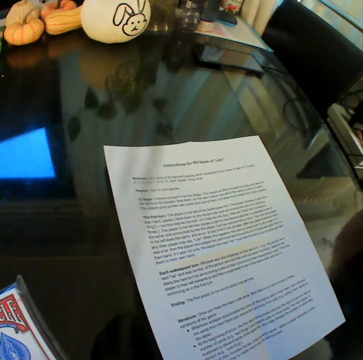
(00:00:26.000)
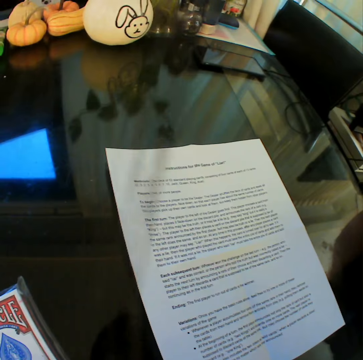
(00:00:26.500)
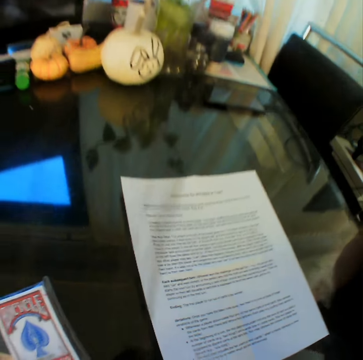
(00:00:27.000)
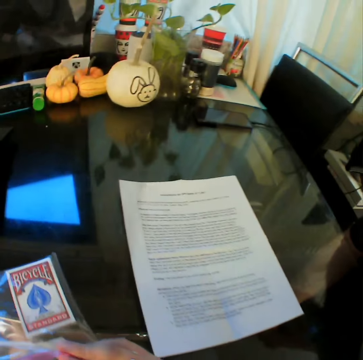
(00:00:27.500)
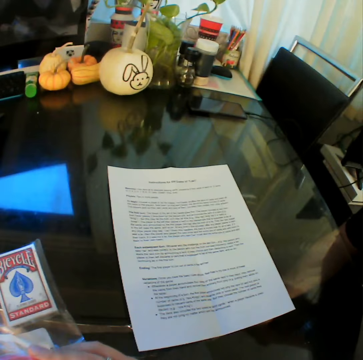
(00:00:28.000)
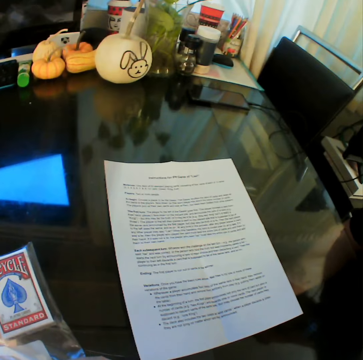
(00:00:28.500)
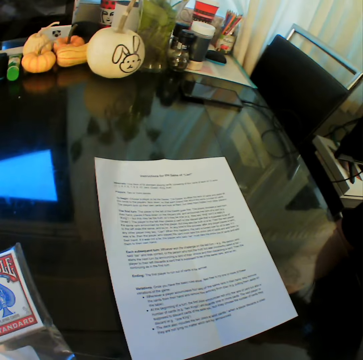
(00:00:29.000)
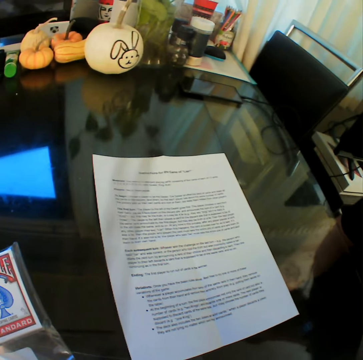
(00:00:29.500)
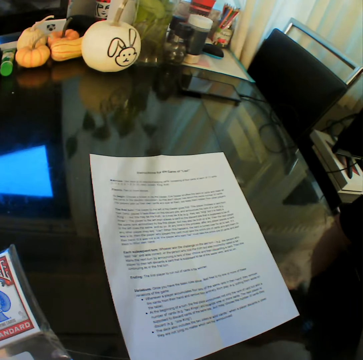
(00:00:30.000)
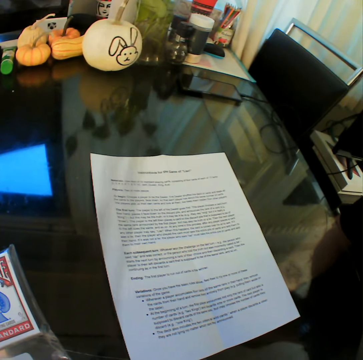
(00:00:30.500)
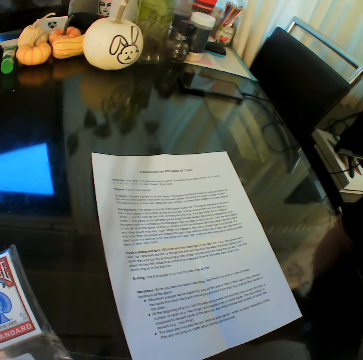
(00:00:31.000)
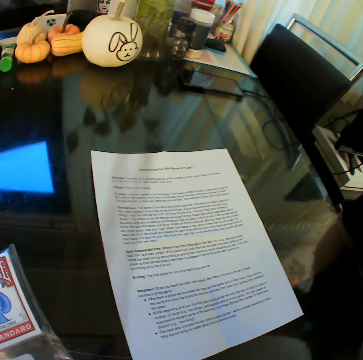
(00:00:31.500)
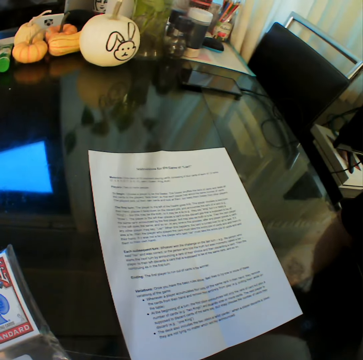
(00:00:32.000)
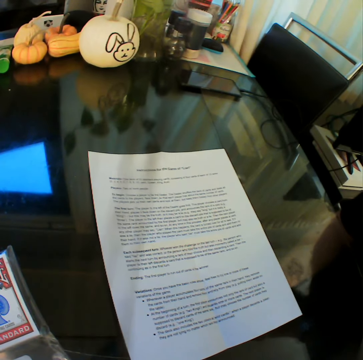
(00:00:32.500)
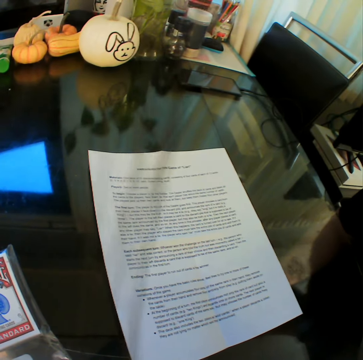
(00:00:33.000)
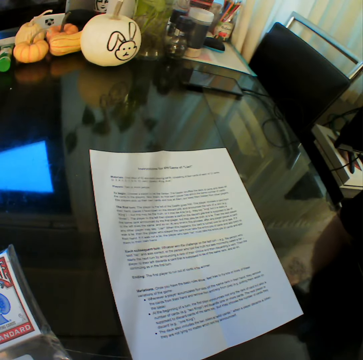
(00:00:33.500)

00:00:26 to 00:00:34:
The camera wearer holds the nylon containing the playing cards. They read a piece of paper.

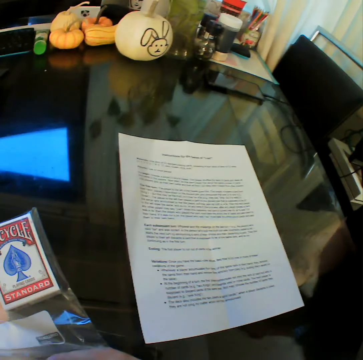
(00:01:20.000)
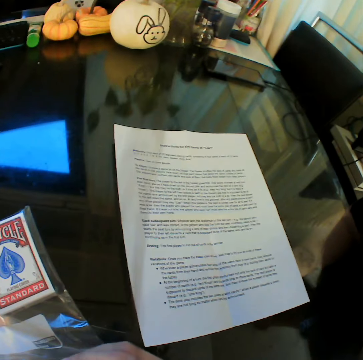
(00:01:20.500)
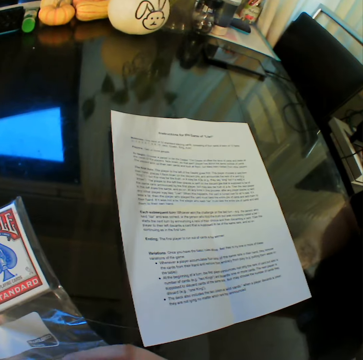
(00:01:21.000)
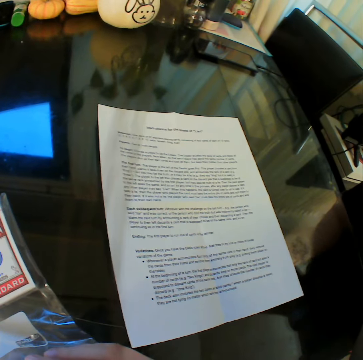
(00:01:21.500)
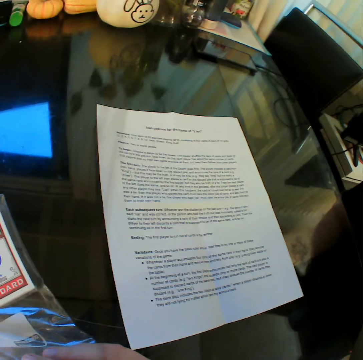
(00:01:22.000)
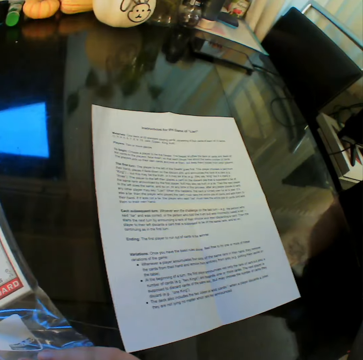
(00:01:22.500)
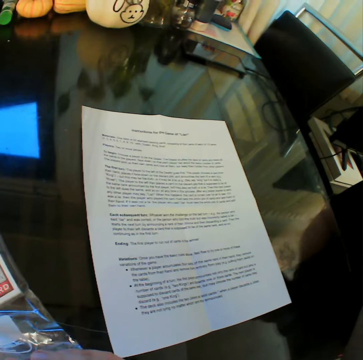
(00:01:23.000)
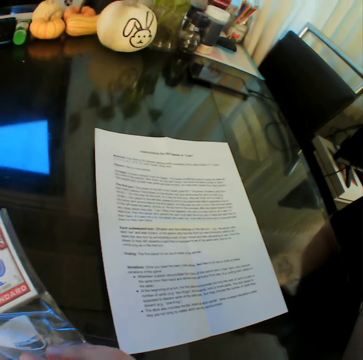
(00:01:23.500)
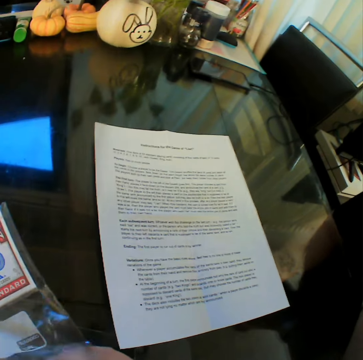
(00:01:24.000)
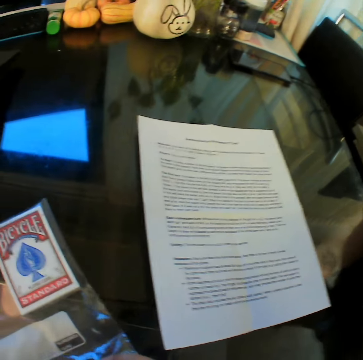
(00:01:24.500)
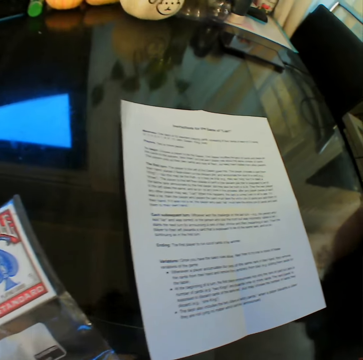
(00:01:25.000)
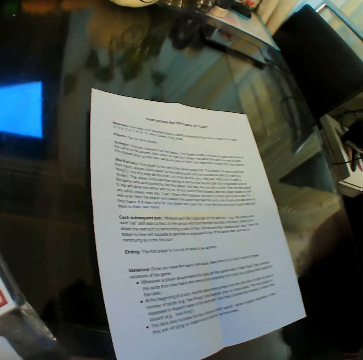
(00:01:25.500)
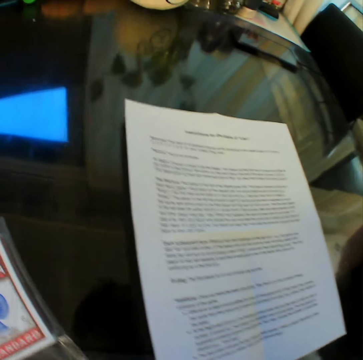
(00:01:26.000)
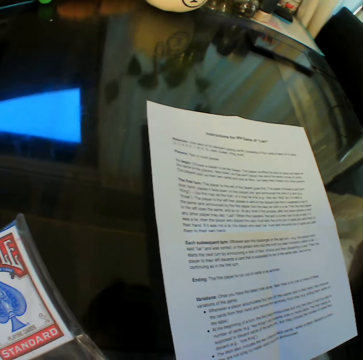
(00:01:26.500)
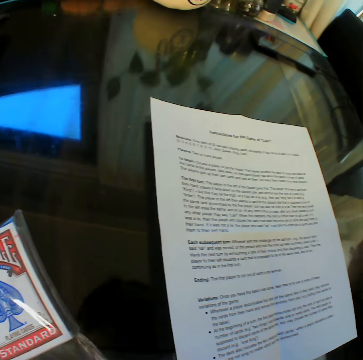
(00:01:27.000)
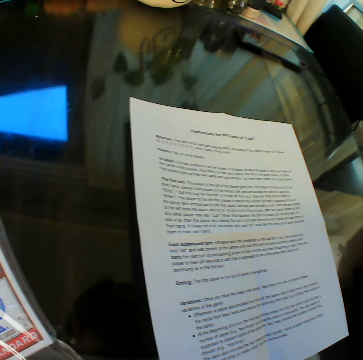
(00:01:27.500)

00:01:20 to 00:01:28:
The camera wearer holds the nylon containing the playing cards. They read a piece of paper.

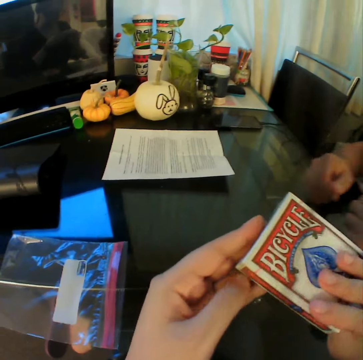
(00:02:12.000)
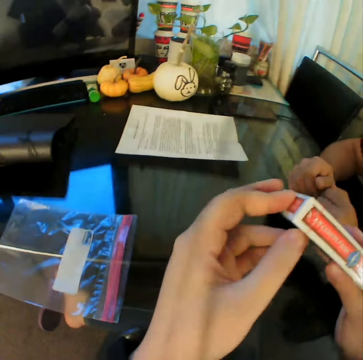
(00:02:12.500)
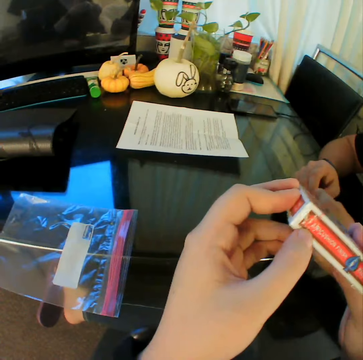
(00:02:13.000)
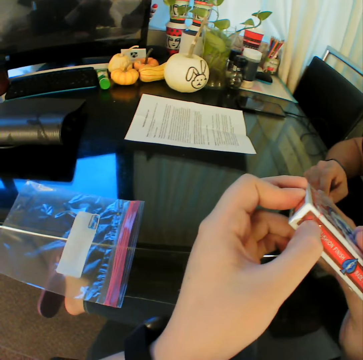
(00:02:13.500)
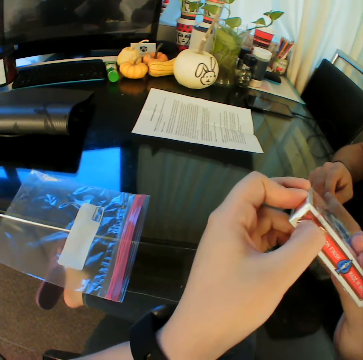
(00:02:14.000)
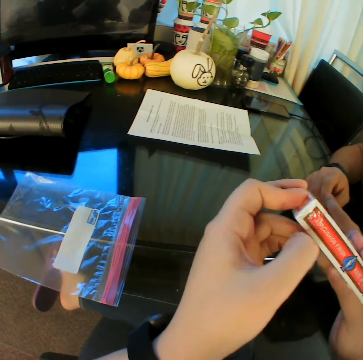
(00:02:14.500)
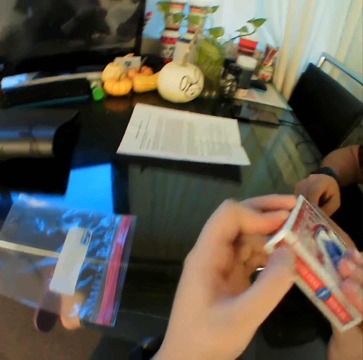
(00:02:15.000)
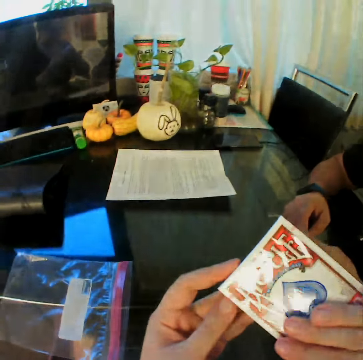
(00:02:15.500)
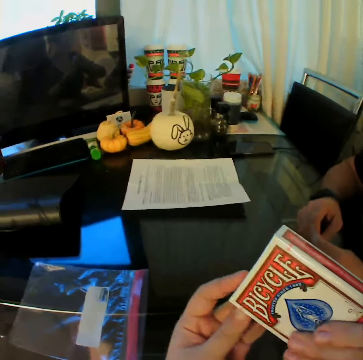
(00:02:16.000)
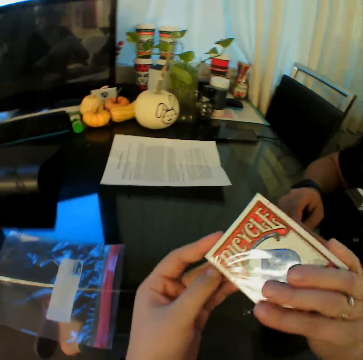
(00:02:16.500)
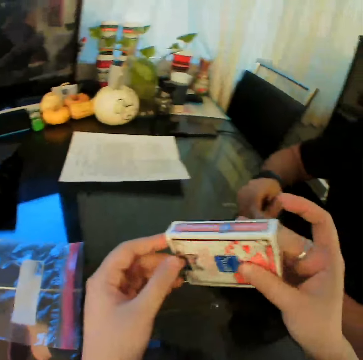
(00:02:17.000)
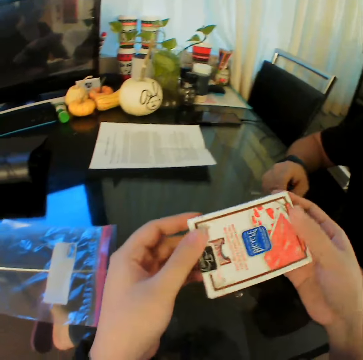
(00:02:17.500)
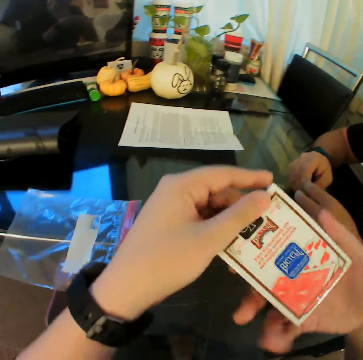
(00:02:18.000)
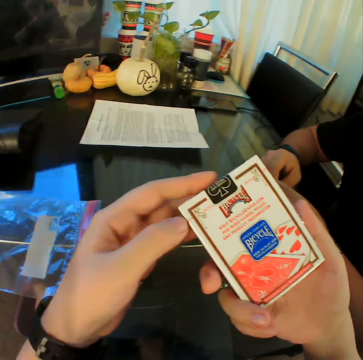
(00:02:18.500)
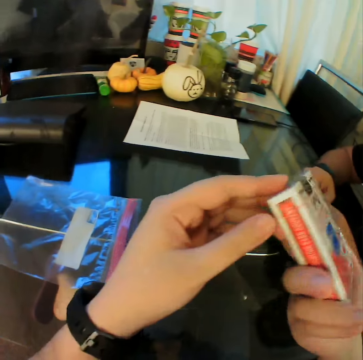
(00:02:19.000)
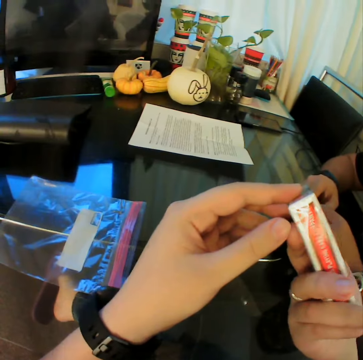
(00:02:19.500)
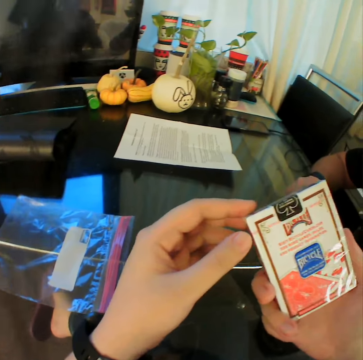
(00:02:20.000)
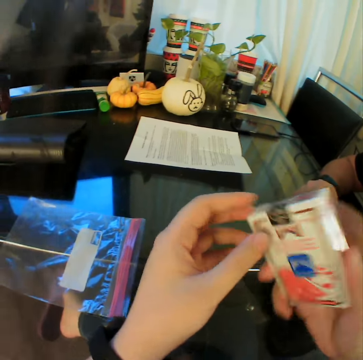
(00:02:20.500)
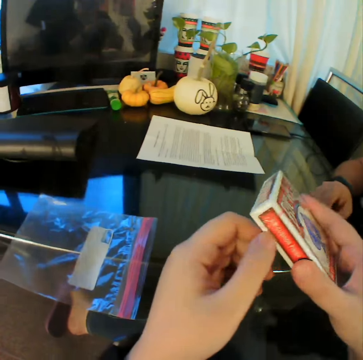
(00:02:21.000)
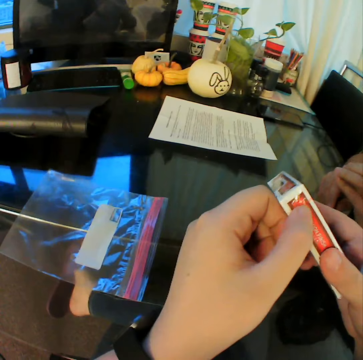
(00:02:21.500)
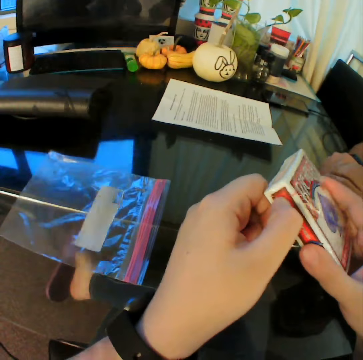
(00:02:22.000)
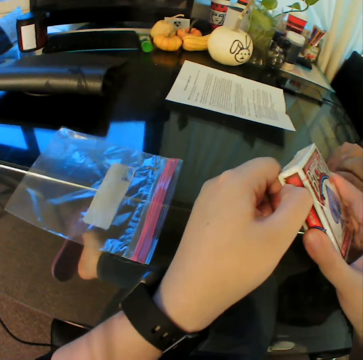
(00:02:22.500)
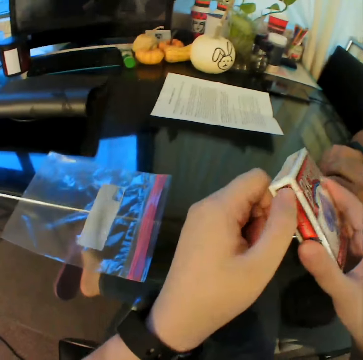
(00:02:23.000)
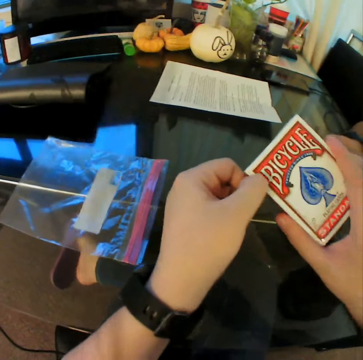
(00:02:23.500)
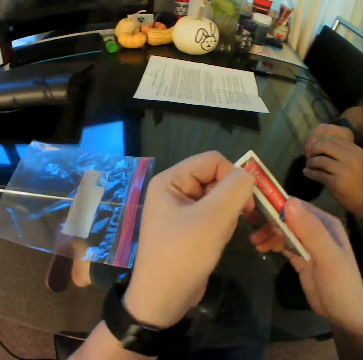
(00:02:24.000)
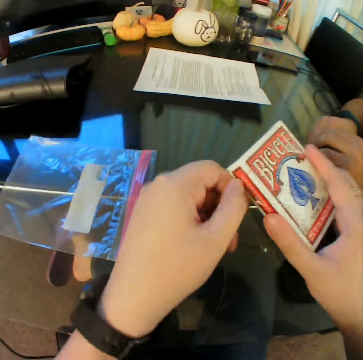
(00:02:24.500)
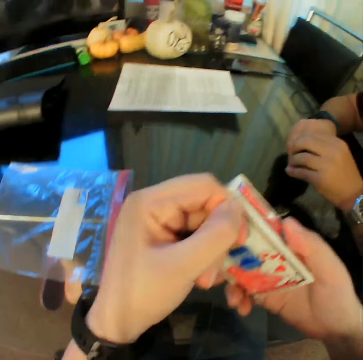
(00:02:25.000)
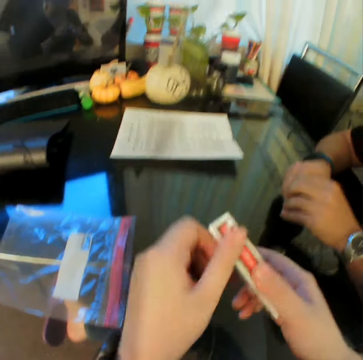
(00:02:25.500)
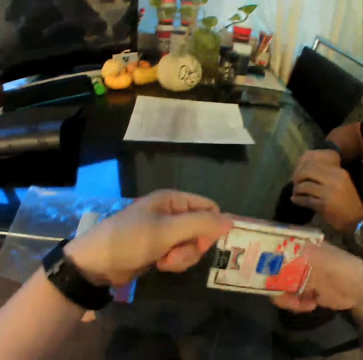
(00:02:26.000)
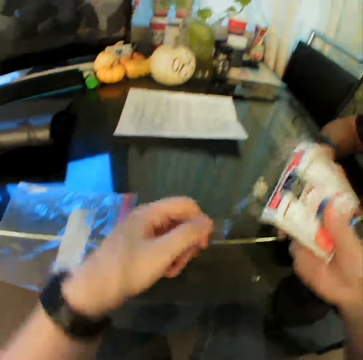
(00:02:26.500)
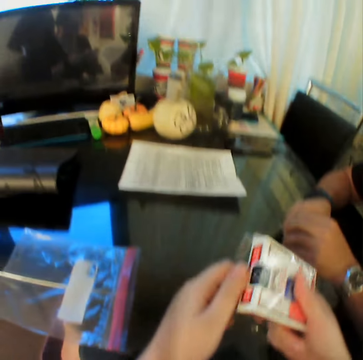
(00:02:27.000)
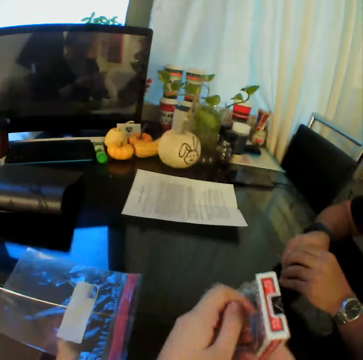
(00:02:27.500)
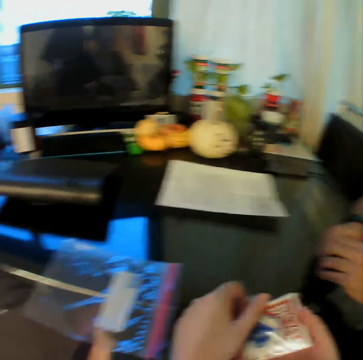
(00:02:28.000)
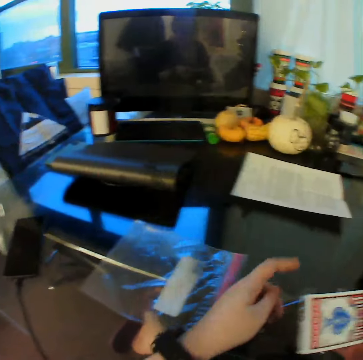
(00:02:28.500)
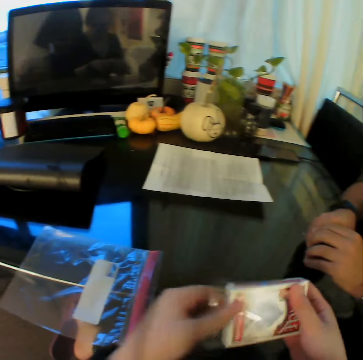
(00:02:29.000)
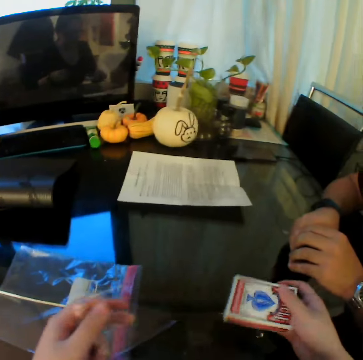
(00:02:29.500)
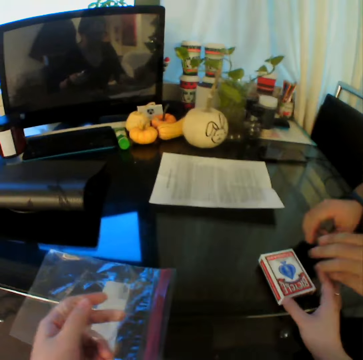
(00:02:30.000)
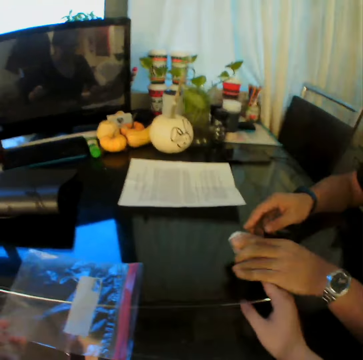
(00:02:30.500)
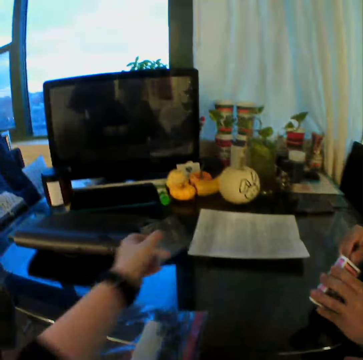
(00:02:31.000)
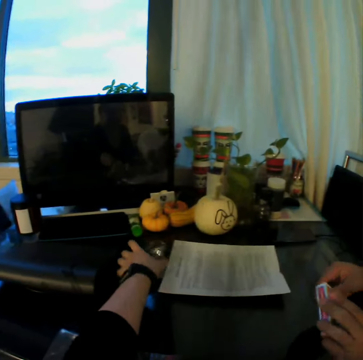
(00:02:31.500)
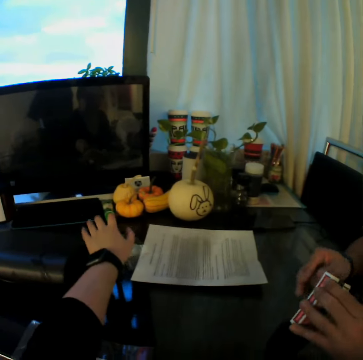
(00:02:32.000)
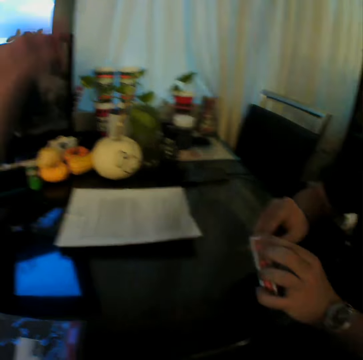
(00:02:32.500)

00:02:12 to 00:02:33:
The camera wearer holds the playing card pack with both hands. A man places both hands on the table. The camera wearer looks at the playing card pack. He opens the playing card pack. He turns the playing card pack. He looks at the playing card pack. He turns the playing card pack. He looks at the playing card pack. He turns the playing card pack. He looks at the playing card pack. He turns the playing card pack. He looks at the playing card pack. He opens a tape on the pack of the playing cards. He detaches the nylon from the card game with both hands. He looks at the playing card pack. He opens the tape on the pack of the playing cards. He turns the playing card pack. He opens the playing cards pack. He drops the card game on the table with his right hand. He removes the paper from the pack. The man picks up the card game with his left hand. The camera wearer lets go of the playing card pack. He drops the nylon in his left hand on the table. He puts the paper on the table. He lifts the left hand. The man turns the card game with both hands.
